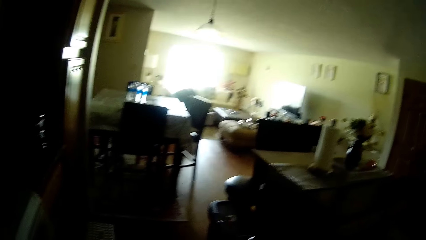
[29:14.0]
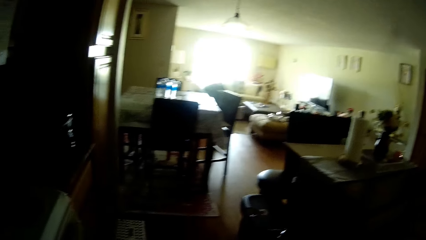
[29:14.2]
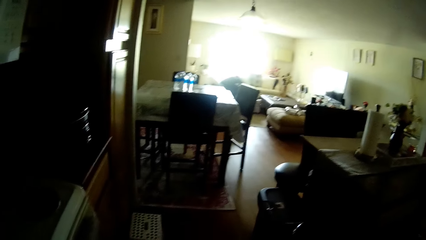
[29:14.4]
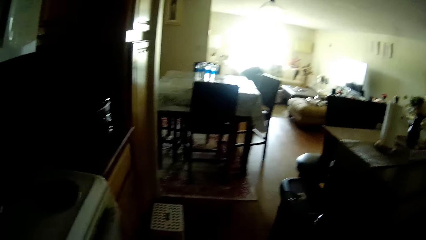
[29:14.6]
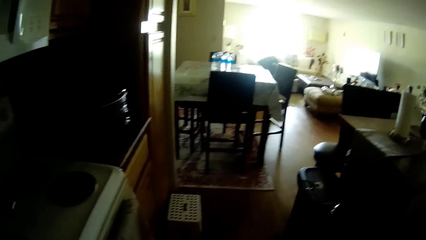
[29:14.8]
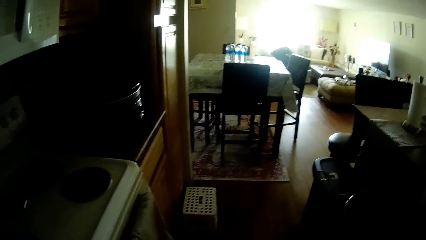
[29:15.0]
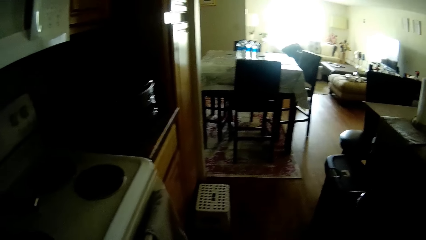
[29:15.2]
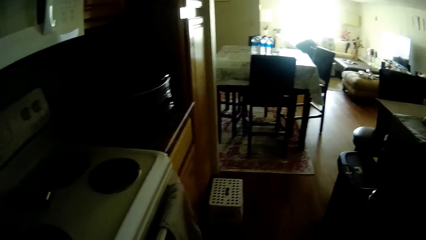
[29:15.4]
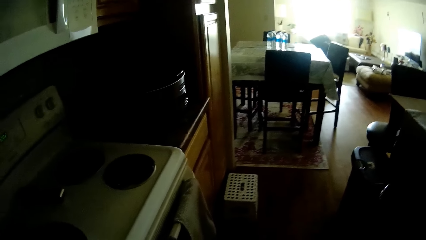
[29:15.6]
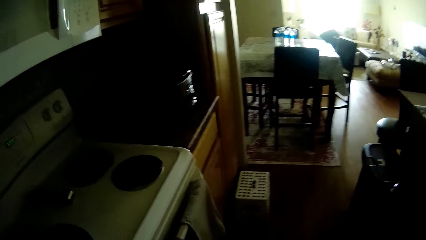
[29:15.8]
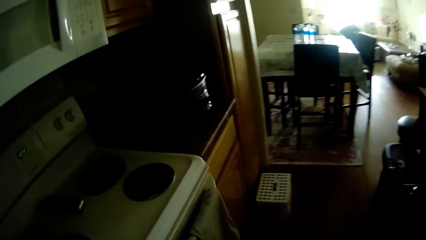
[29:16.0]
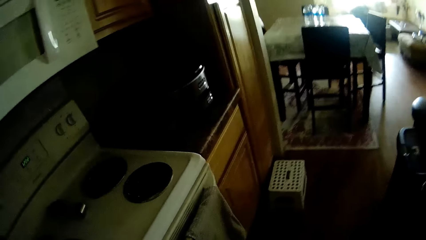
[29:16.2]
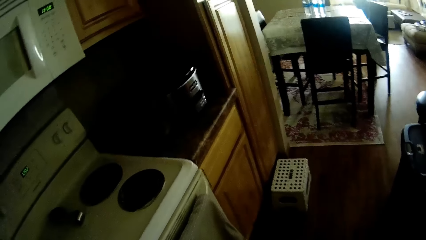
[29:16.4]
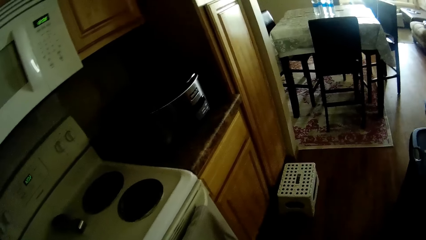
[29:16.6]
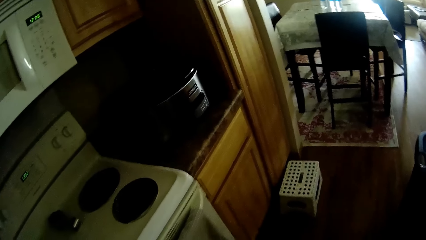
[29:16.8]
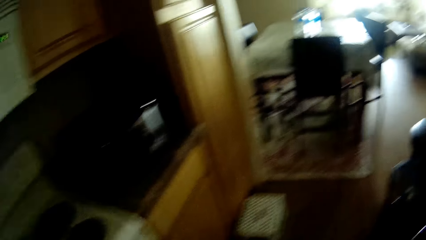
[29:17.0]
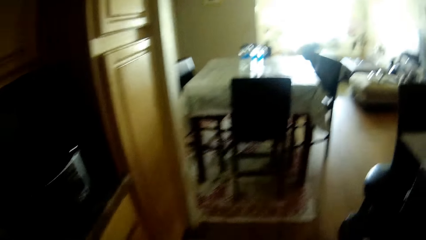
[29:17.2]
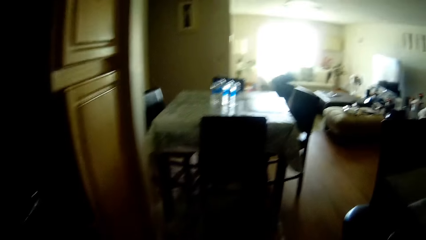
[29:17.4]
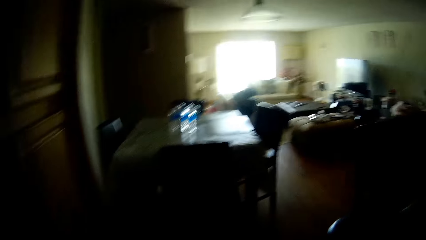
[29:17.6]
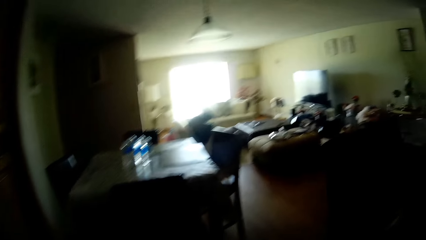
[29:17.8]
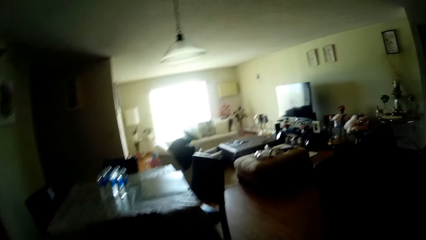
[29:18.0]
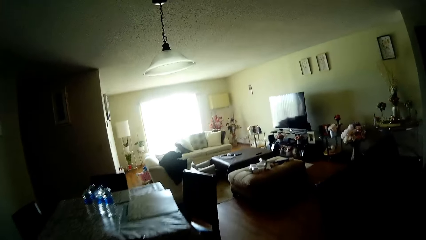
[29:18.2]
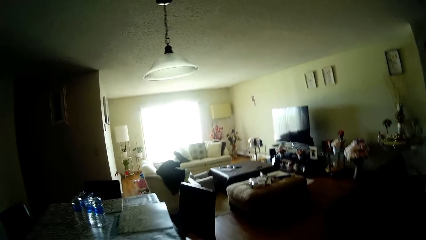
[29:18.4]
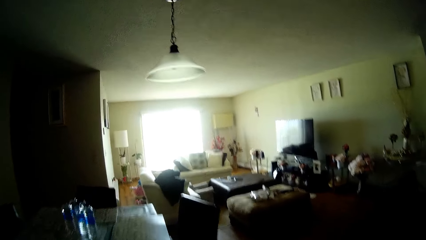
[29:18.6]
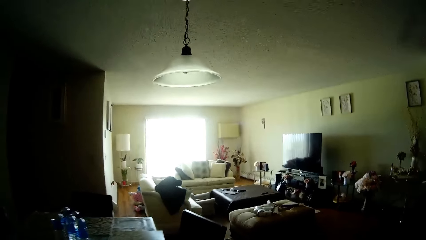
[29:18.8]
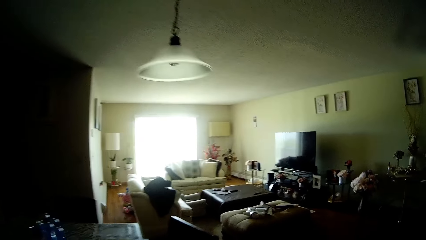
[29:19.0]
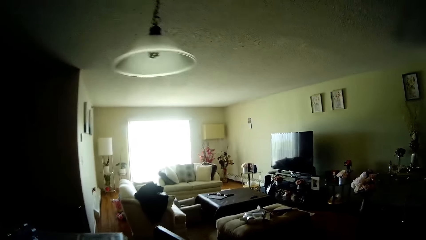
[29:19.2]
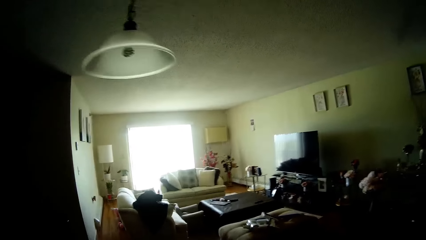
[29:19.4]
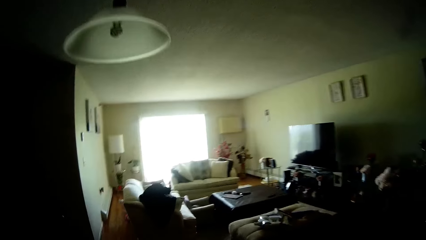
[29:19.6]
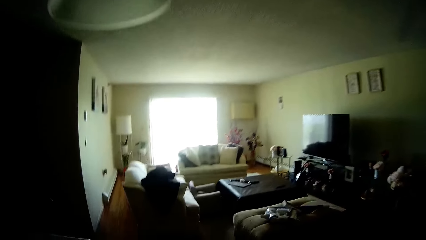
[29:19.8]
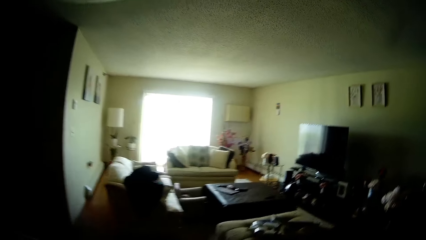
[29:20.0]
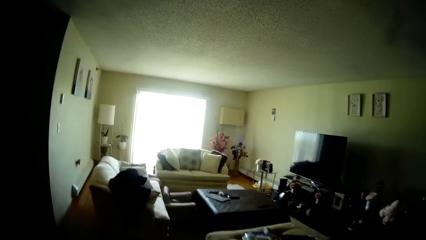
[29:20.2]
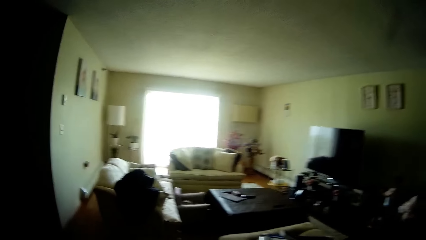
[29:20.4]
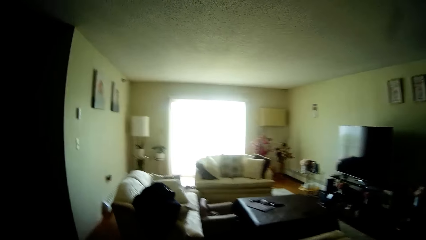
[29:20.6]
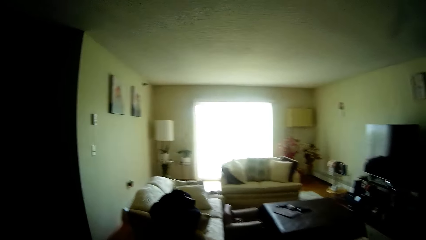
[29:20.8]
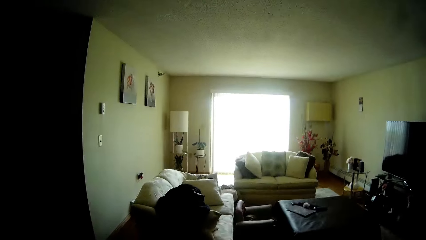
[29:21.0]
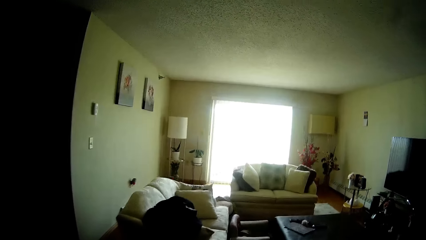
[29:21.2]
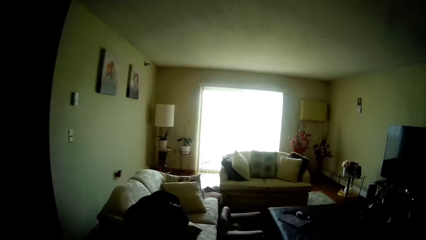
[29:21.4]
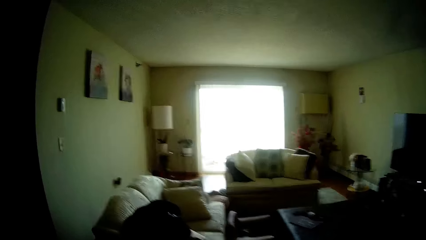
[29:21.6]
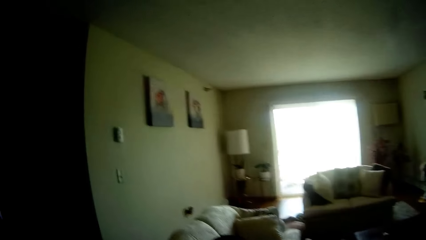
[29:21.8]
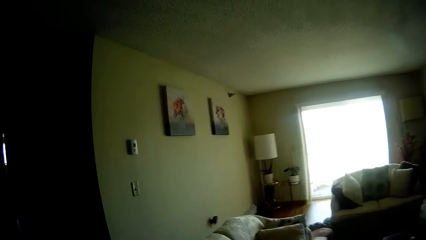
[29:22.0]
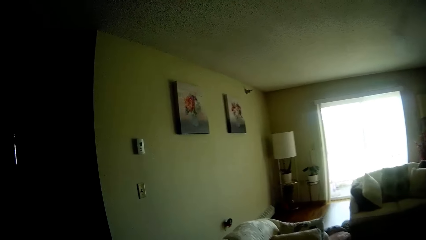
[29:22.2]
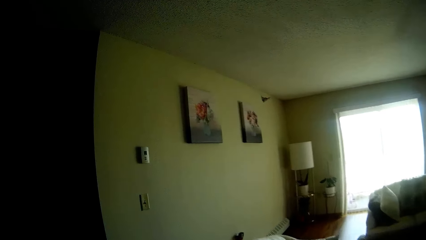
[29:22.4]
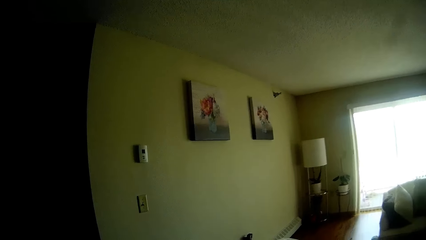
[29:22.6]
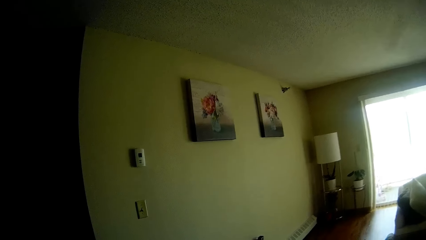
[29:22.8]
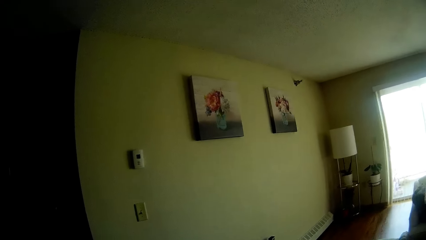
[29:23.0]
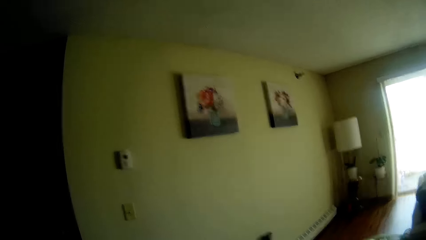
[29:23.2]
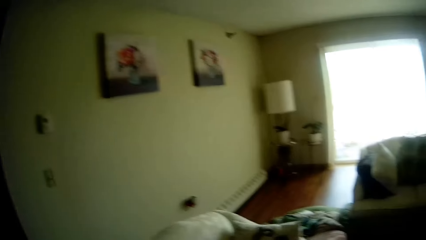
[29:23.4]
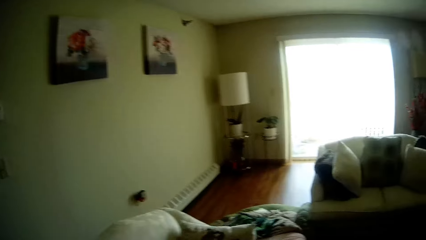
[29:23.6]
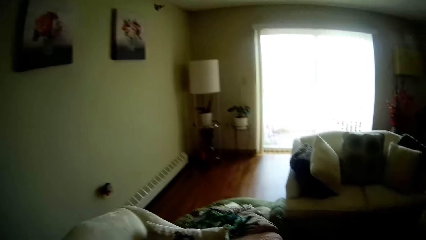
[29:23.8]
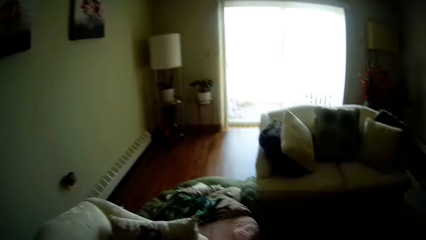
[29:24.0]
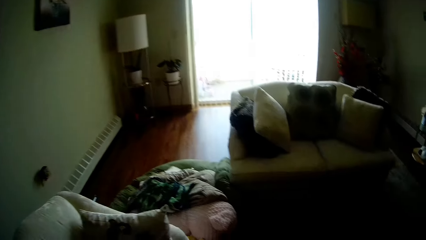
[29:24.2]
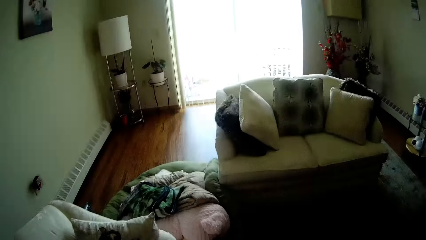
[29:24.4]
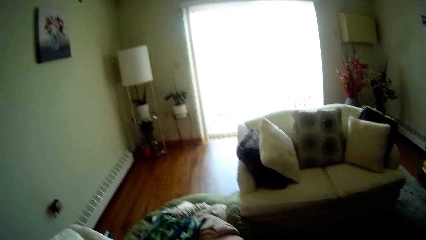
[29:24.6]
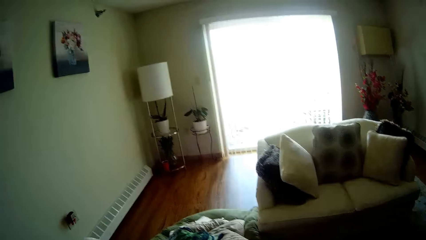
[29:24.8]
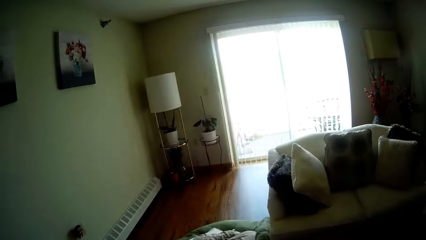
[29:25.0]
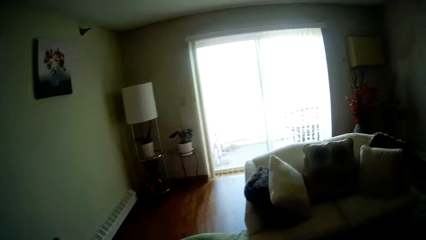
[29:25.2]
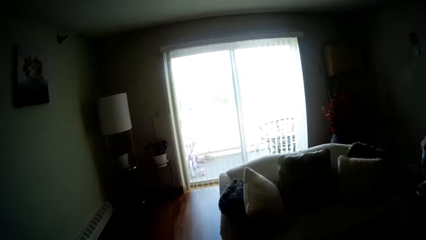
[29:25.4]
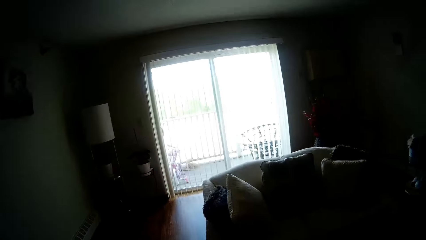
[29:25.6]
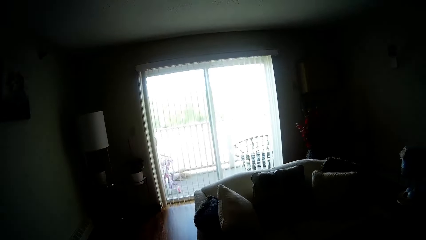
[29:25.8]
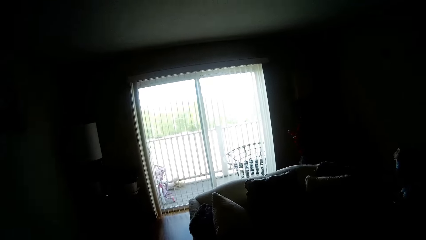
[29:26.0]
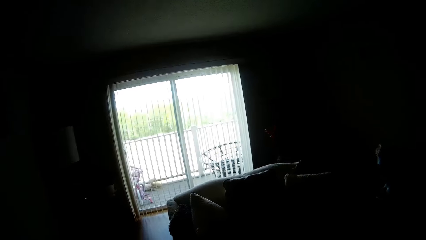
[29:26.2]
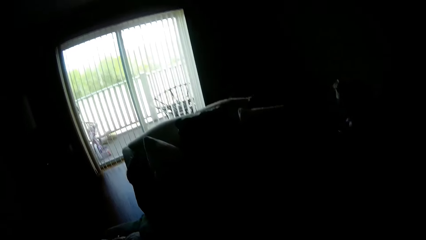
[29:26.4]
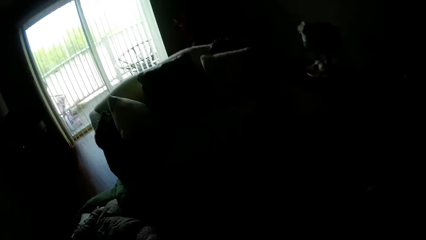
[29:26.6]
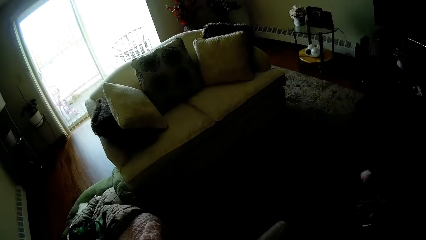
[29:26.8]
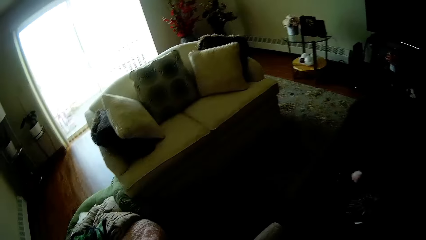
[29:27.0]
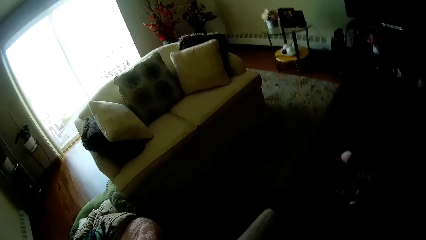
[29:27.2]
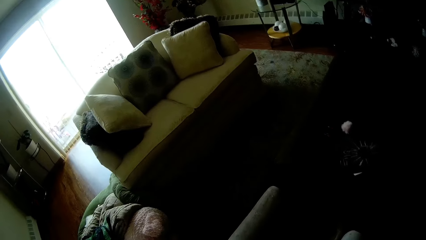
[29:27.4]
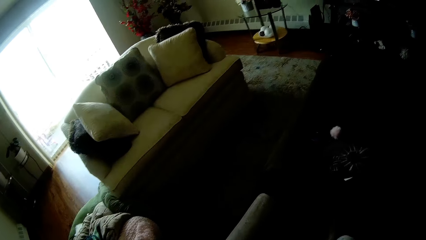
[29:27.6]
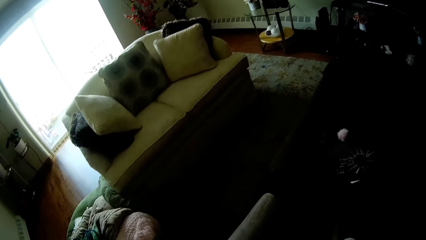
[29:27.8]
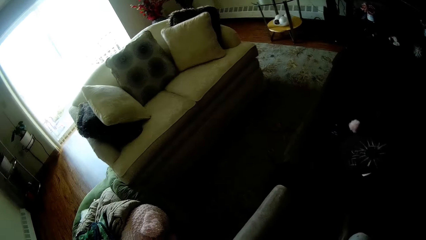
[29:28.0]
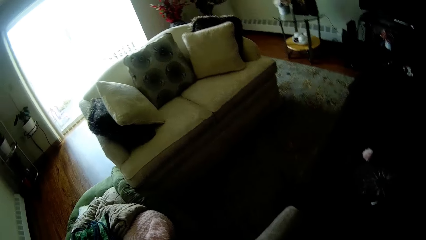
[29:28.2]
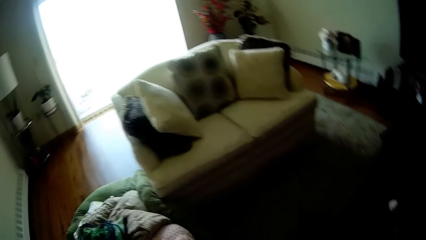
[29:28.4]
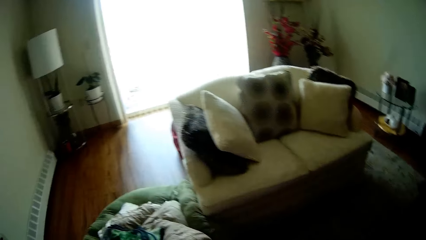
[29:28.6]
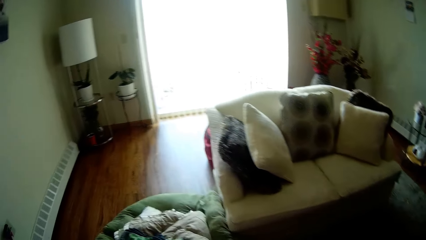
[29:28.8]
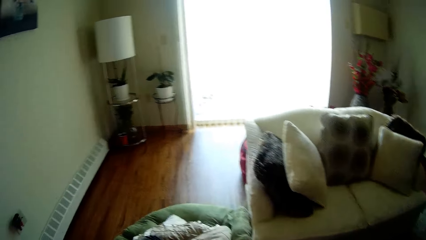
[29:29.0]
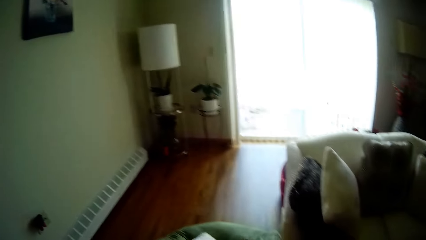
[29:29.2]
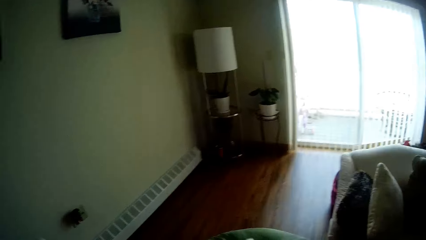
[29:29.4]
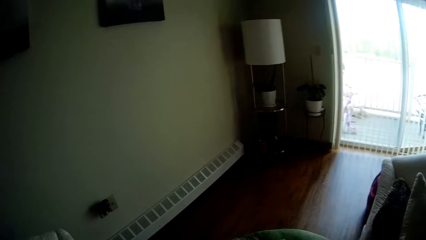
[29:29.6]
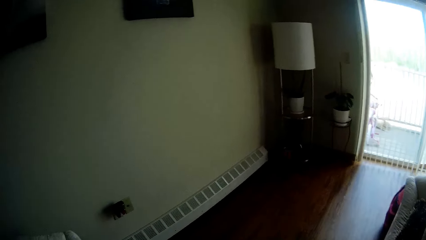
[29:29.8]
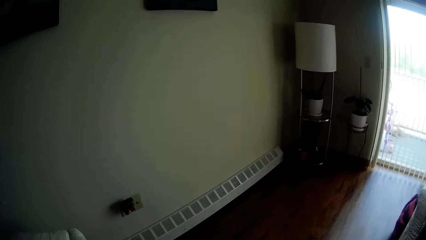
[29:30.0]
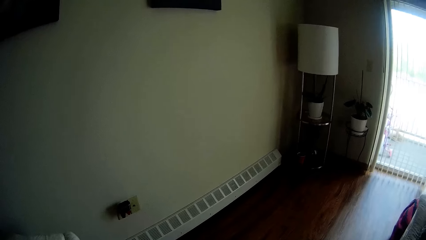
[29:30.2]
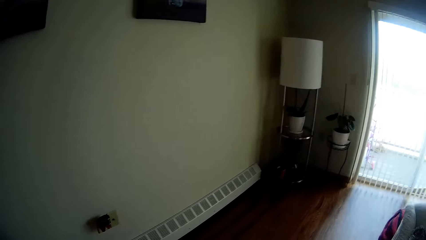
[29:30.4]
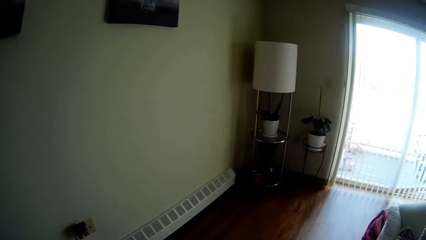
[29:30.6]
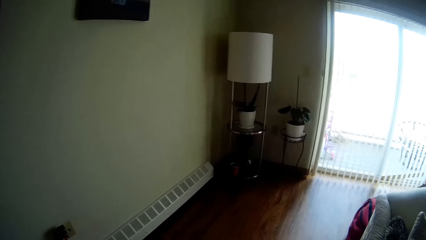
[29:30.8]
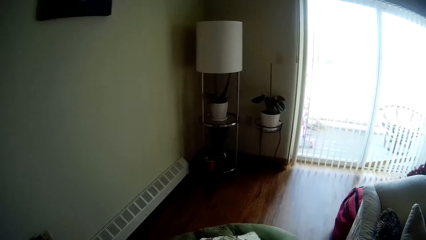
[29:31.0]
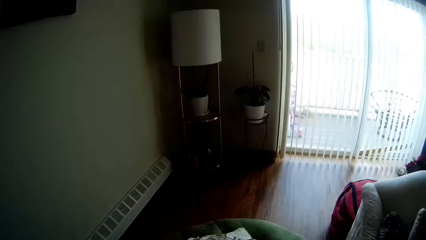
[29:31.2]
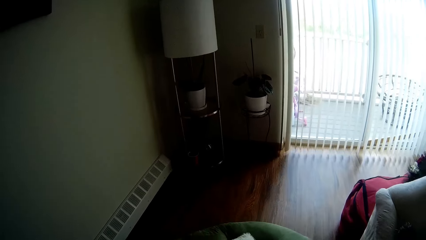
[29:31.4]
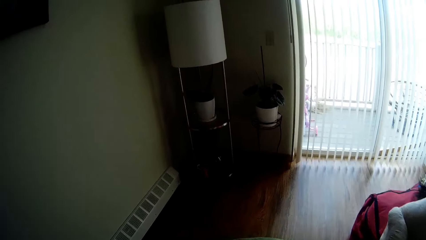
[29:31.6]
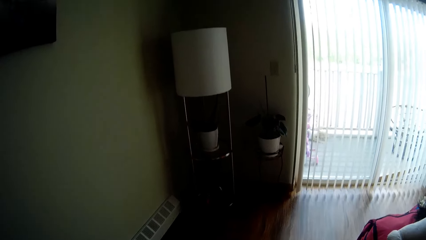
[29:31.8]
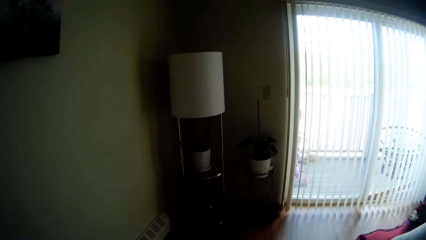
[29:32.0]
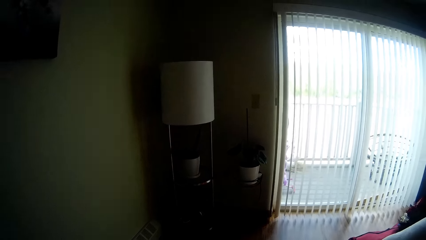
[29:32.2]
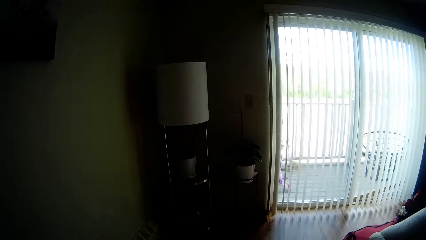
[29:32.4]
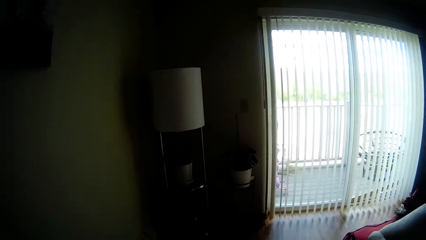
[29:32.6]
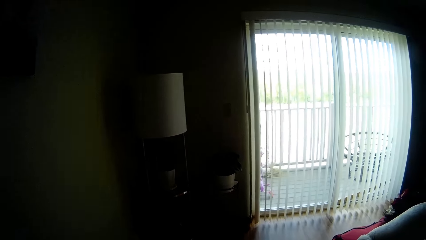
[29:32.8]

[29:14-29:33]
The camera wearer turns around. They look around. They walk in the house.
